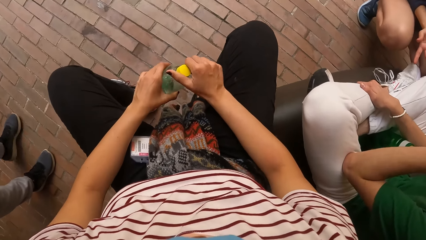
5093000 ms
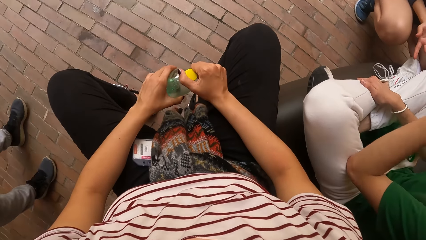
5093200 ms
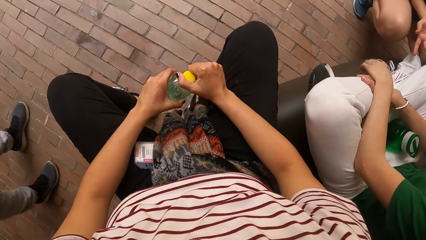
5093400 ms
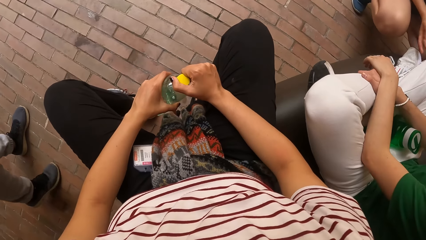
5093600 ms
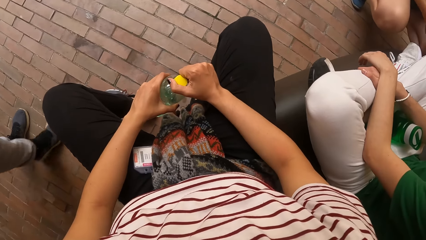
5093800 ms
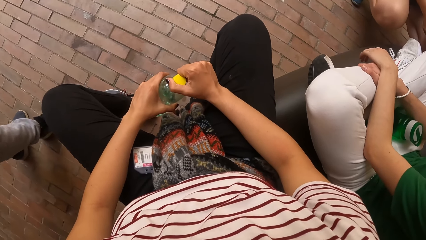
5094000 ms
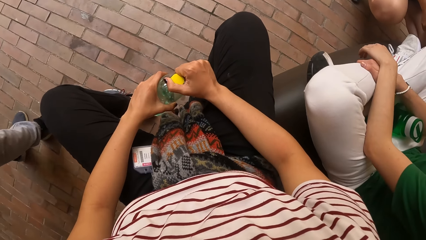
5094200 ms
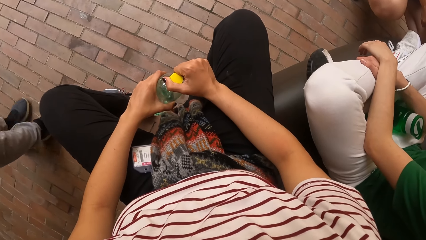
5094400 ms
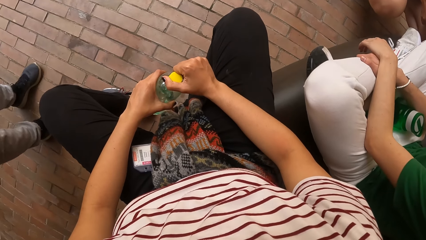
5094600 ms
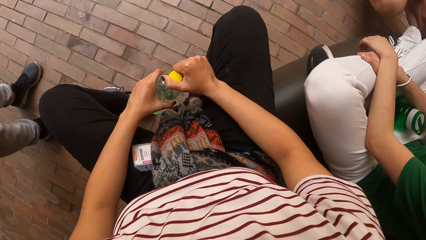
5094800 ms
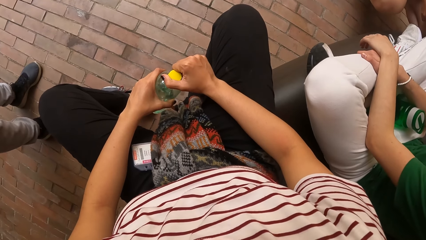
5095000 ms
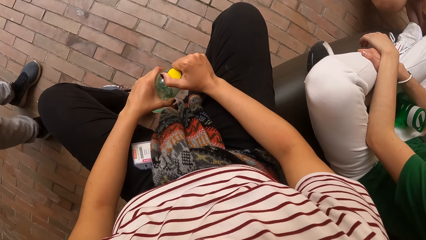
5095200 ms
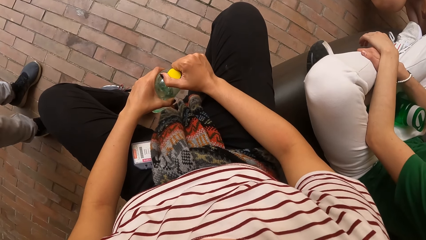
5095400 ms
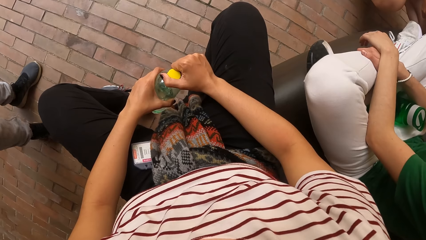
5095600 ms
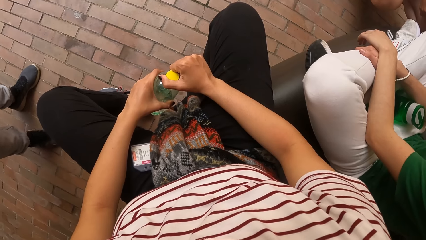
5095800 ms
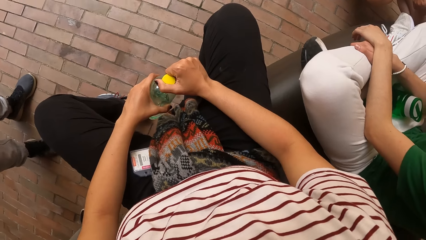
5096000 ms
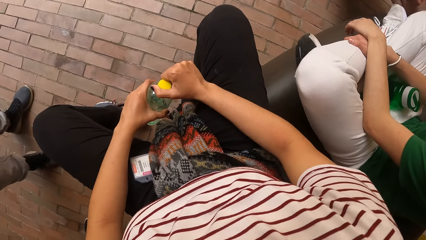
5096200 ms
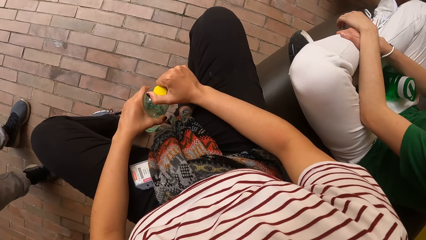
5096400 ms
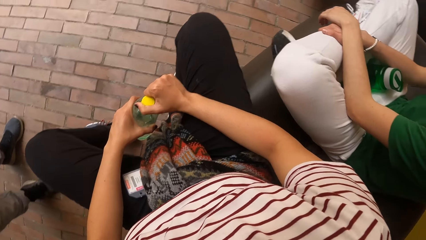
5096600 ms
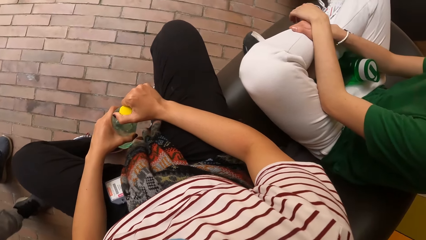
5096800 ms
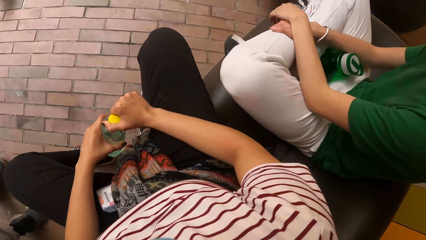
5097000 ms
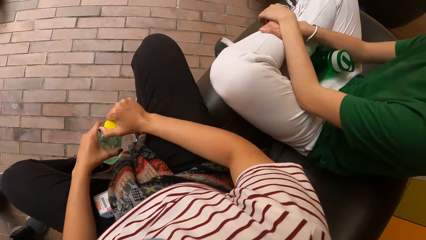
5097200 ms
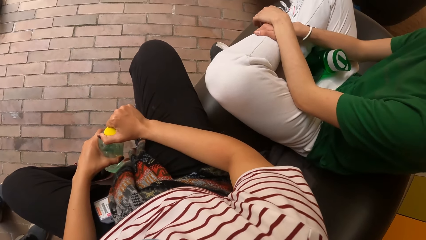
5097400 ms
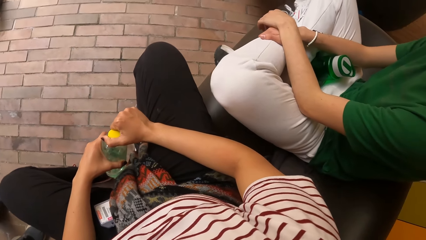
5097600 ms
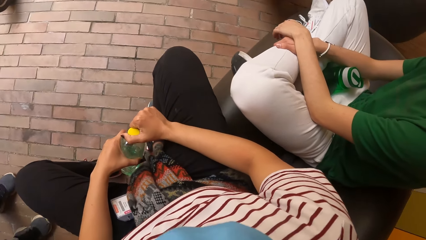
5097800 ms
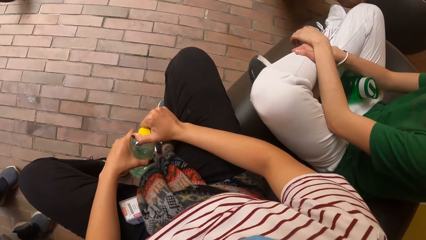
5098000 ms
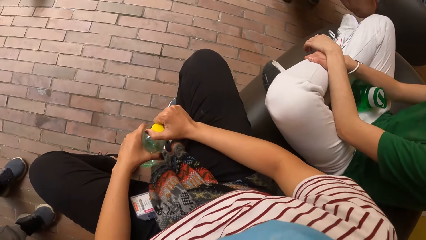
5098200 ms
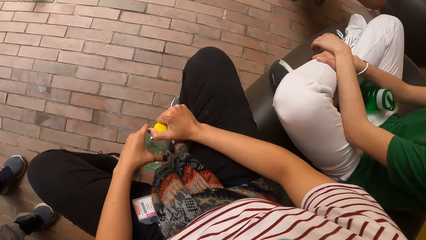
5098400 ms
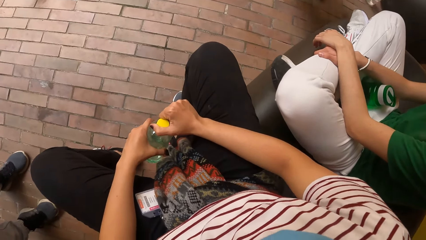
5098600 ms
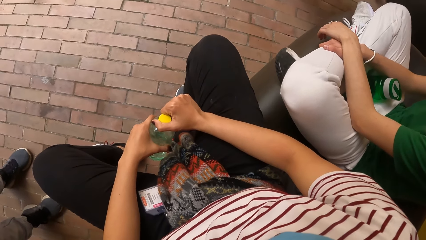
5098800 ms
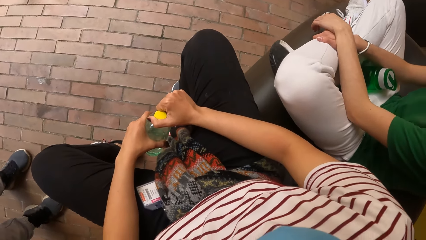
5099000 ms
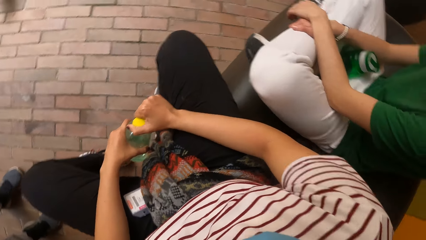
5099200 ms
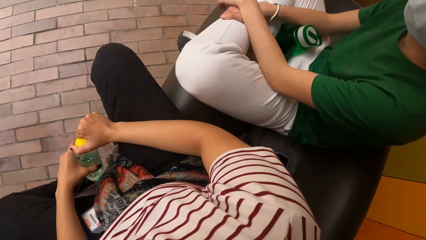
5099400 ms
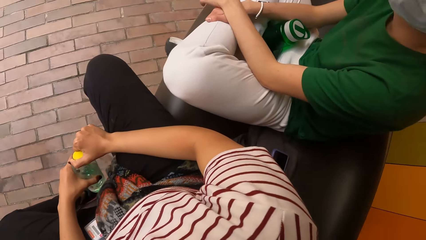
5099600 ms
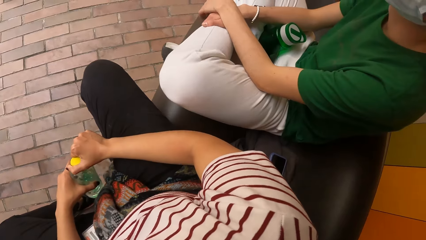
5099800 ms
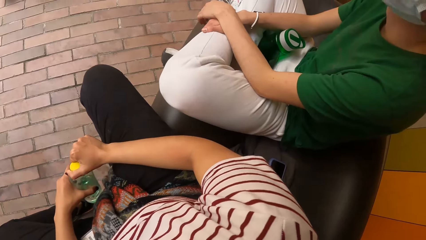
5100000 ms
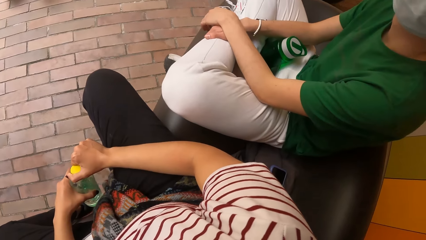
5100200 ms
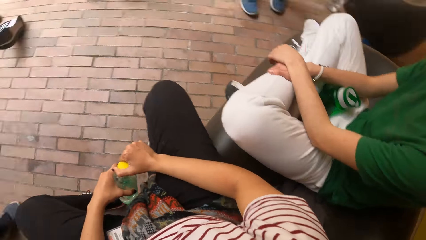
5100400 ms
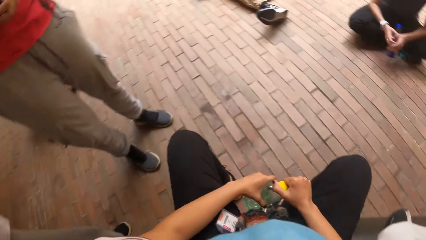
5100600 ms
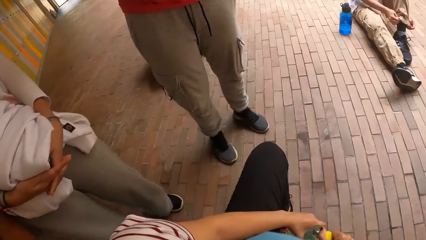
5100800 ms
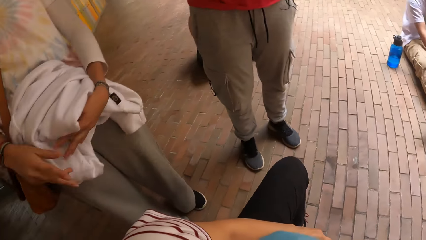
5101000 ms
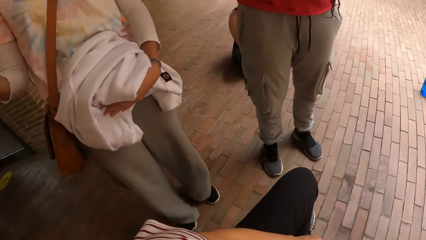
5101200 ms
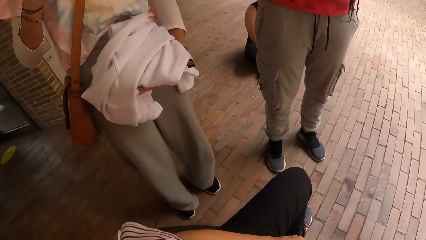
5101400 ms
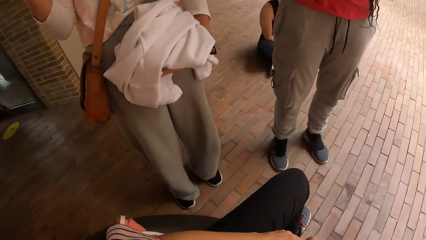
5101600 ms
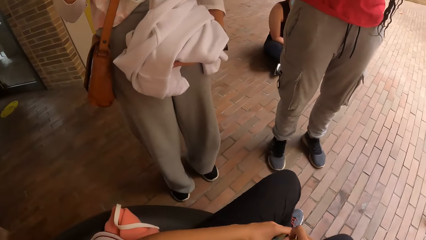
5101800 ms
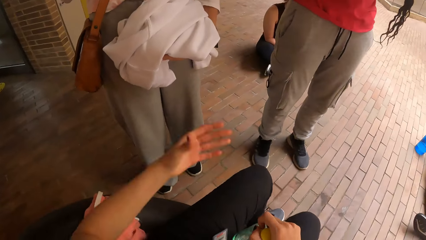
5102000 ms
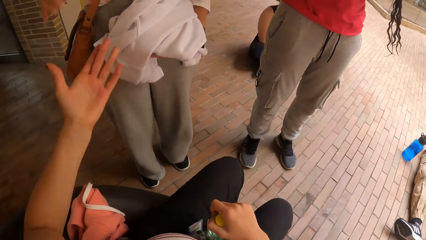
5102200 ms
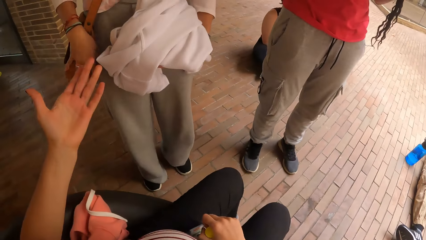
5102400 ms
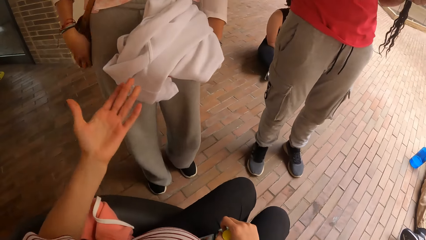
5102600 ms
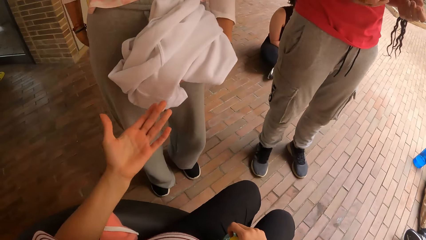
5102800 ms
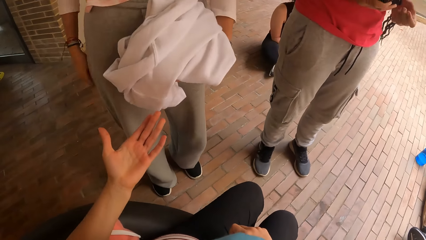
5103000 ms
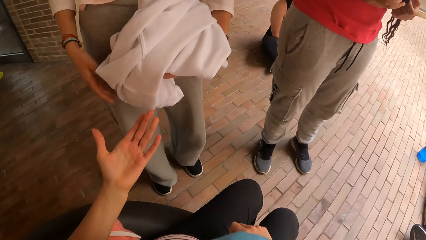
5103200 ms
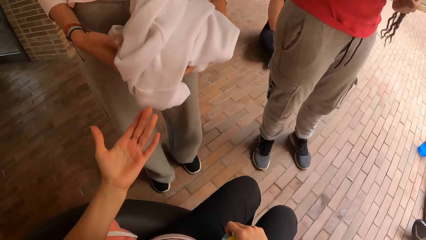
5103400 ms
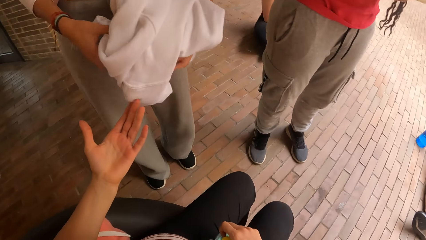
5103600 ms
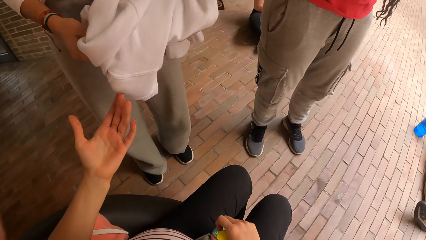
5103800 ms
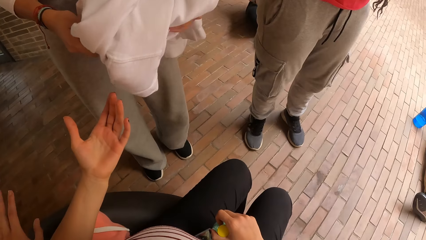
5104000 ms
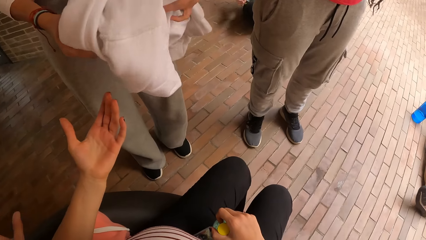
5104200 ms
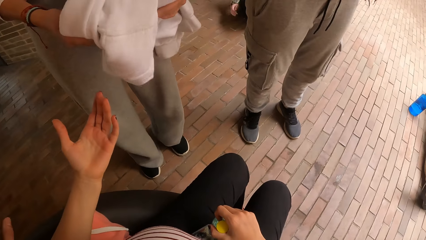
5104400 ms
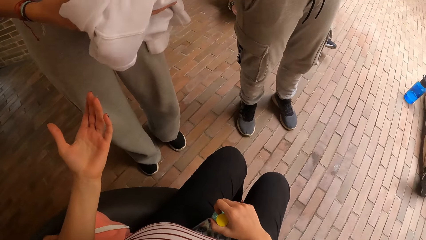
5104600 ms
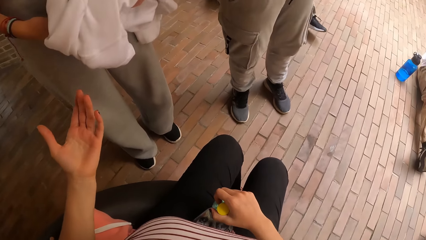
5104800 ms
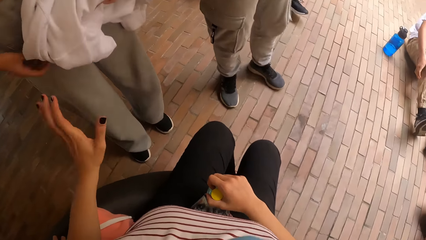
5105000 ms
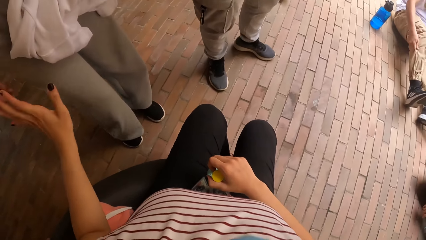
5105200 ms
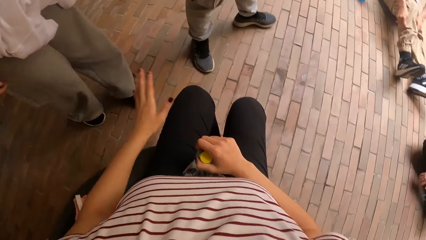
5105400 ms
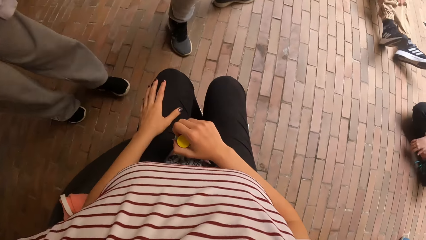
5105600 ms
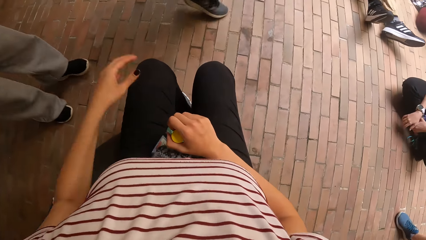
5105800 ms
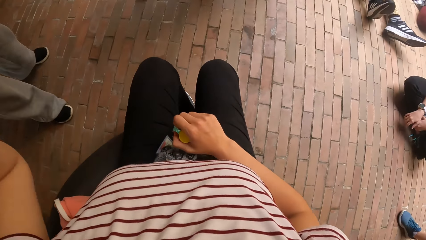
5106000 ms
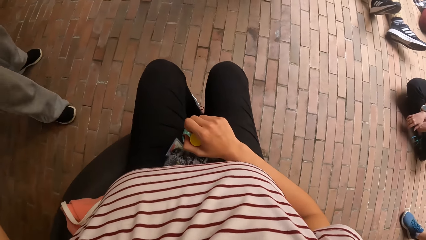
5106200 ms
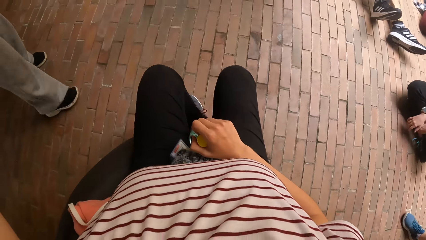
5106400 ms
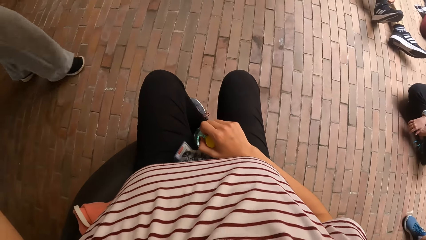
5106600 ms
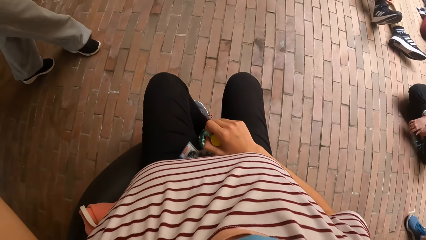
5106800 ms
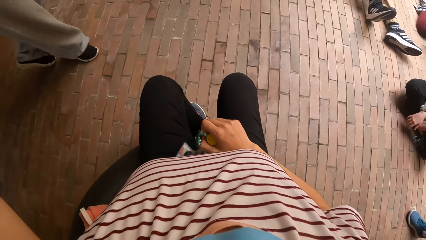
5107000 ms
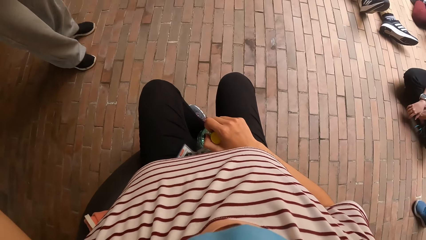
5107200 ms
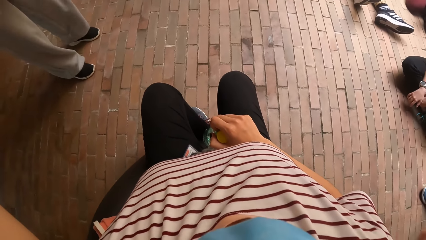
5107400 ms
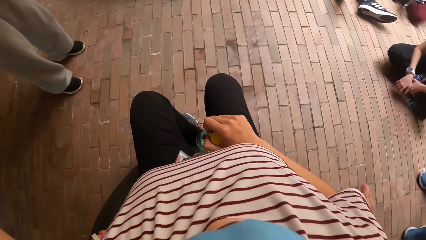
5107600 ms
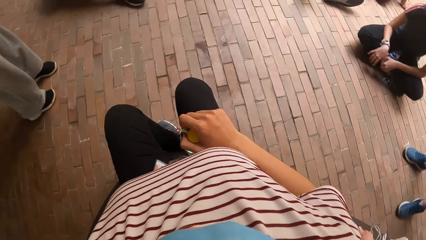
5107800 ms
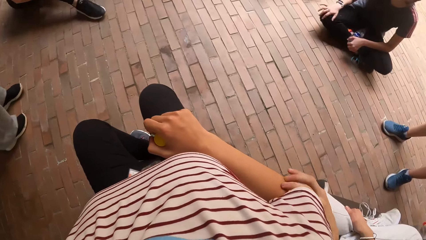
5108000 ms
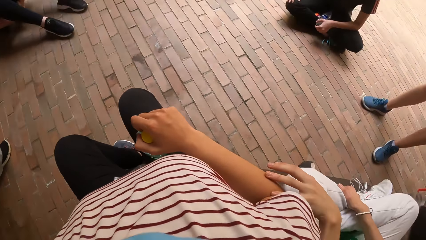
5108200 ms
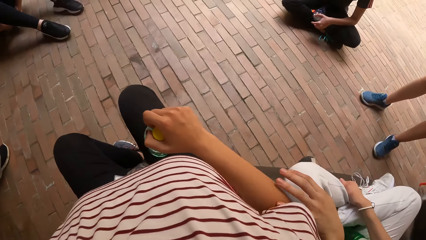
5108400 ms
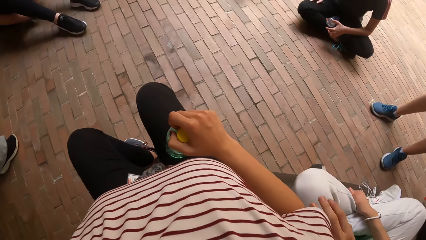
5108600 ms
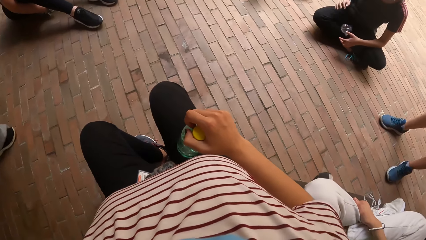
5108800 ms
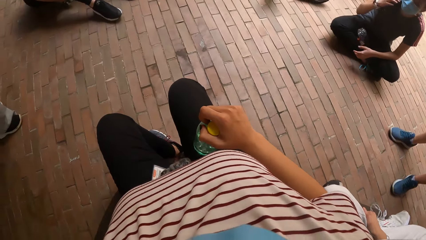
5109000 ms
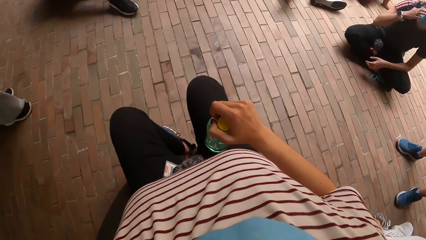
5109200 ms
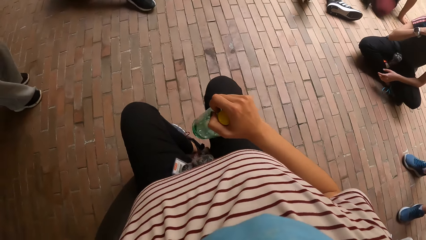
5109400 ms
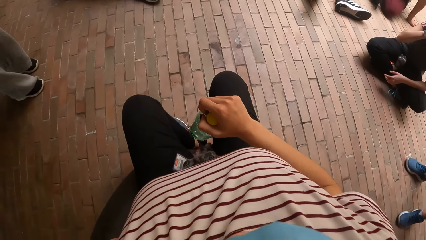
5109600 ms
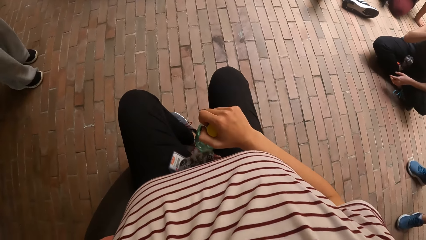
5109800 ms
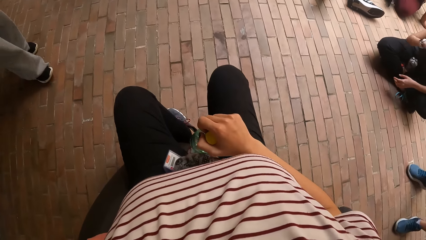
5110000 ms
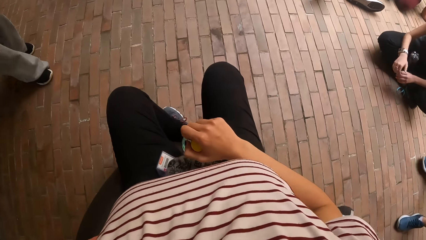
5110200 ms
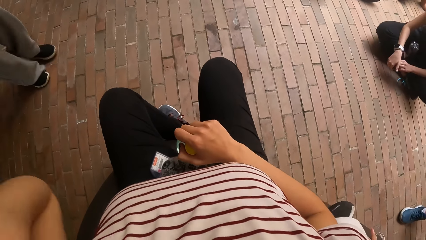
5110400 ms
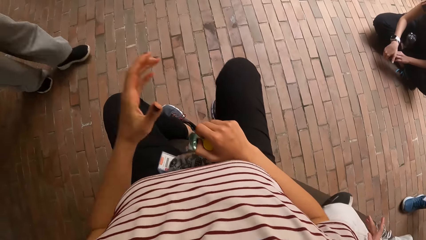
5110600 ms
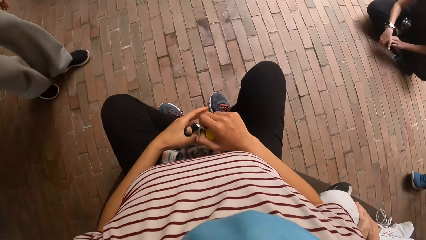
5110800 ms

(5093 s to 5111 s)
The camera wearer holds the water bottle with both hands. She places her right hand on the cover of the bottle in her hand. A woman walks towards the camera wearer. The camera wearer looks around the floor. She interacts with another woman. The other woman gestures at the camera wearer. The camera wearer stretches her left hand towards the other woman. The other woman adjusts her bag with her right hand. The other woman holds a cloth with her hands. The other woman holds the cloth with her left hand. The camera wearer gestures at the other woman. She touches her left lap. The first woman walks to the right. The camera wearer lifts her left hand. The other woman walks forward. The camera wearer looks around the room.
